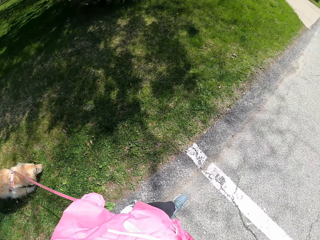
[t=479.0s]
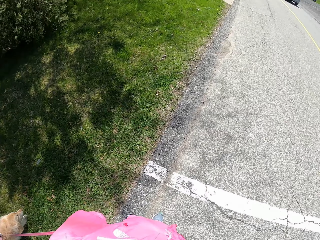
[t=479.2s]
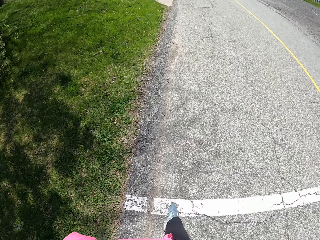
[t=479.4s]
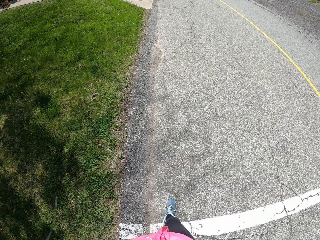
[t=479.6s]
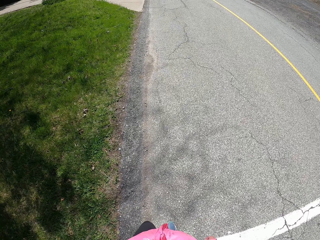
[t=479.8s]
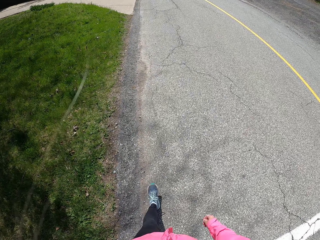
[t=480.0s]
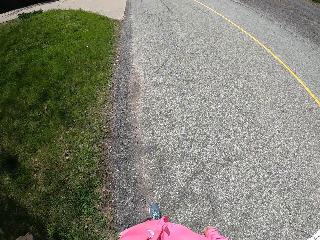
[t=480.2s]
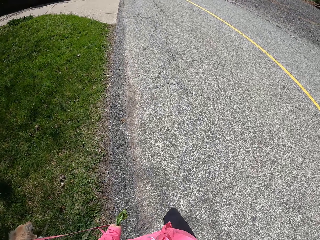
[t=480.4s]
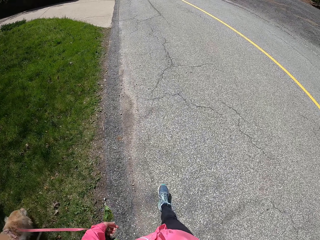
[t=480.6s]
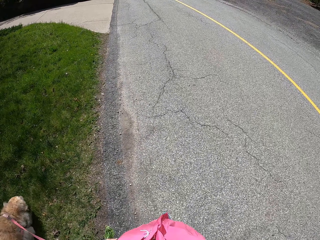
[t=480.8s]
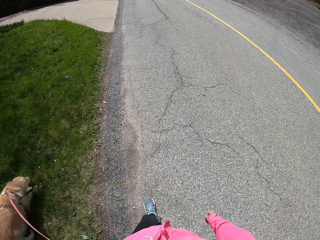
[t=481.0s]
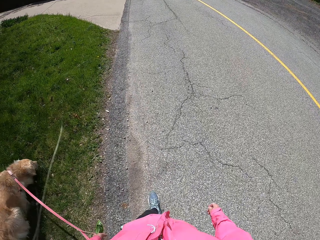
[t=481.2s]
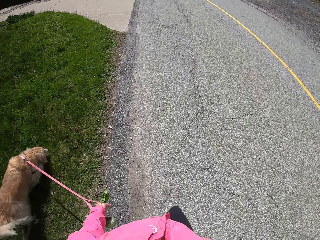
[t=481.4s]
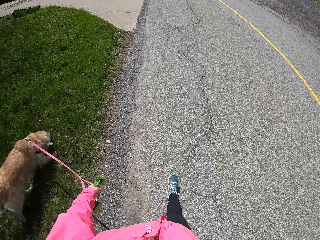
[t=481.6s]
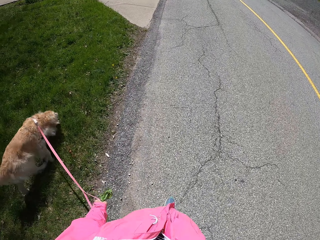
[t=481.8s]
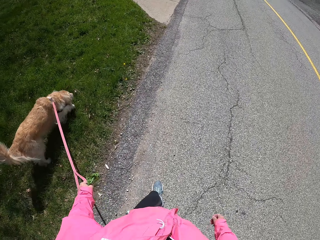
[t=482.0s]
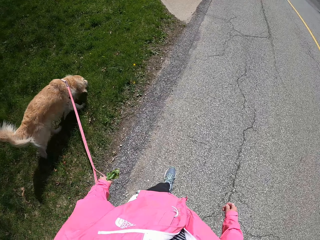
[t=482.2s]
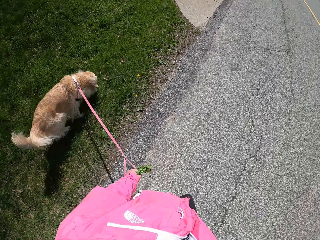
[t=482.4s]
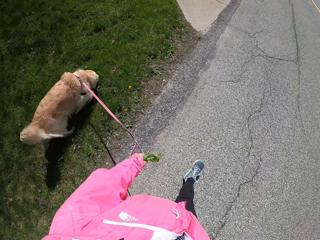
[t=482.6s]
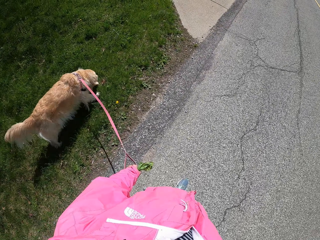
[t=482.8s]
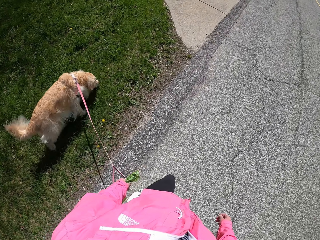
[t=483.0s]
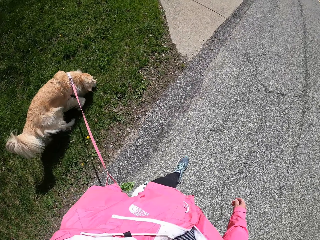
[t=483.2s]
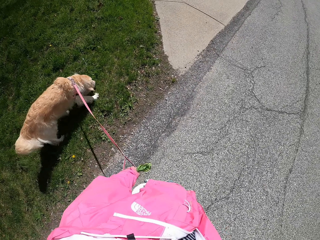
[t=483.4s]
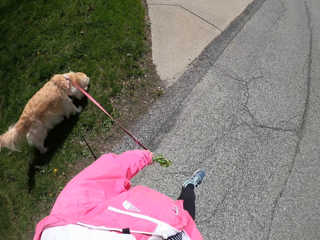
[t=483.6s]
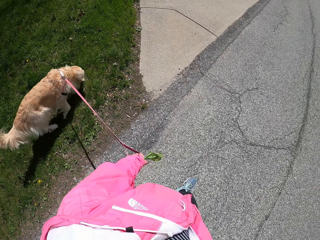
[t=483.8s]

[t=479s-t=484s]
The camera wearer pulls the dog on their way.

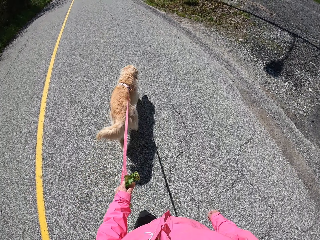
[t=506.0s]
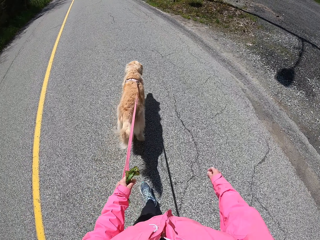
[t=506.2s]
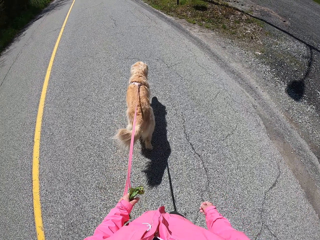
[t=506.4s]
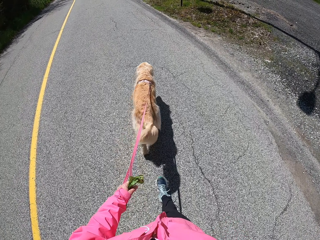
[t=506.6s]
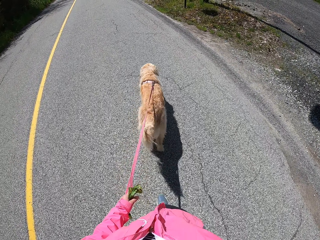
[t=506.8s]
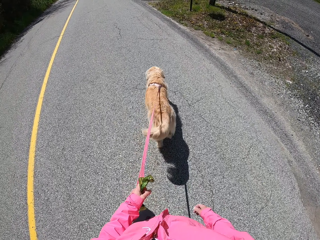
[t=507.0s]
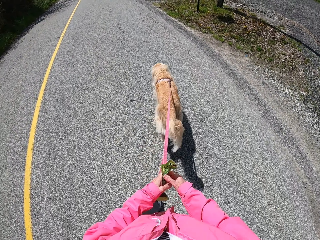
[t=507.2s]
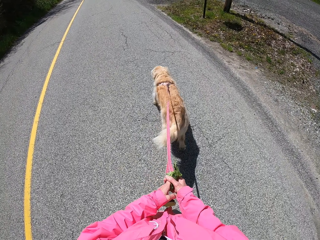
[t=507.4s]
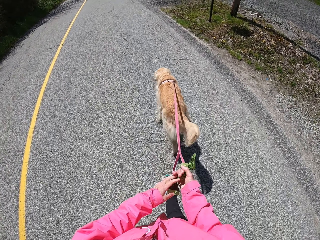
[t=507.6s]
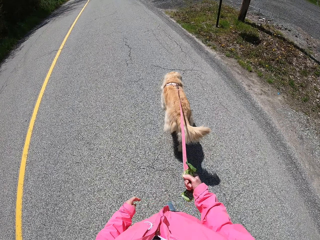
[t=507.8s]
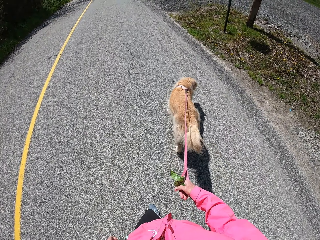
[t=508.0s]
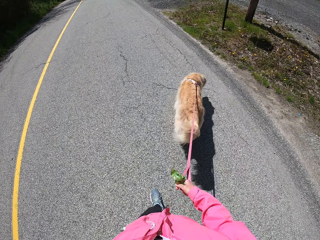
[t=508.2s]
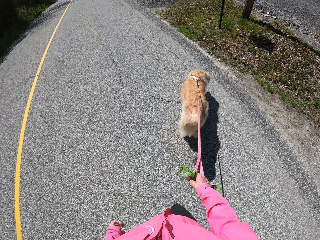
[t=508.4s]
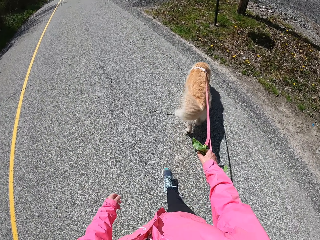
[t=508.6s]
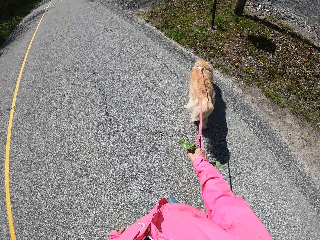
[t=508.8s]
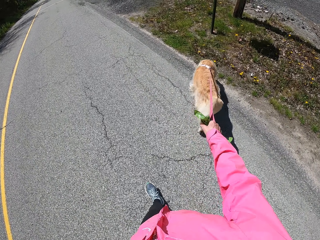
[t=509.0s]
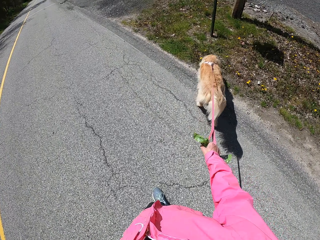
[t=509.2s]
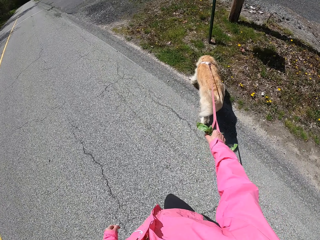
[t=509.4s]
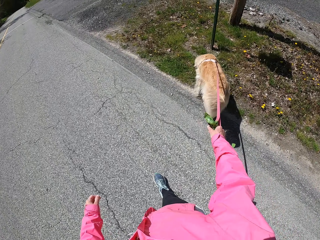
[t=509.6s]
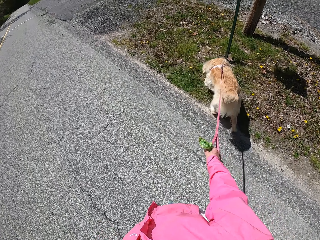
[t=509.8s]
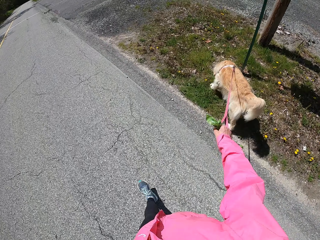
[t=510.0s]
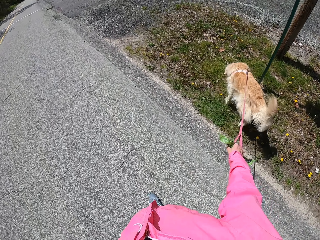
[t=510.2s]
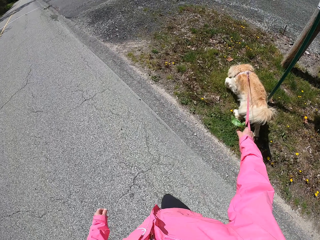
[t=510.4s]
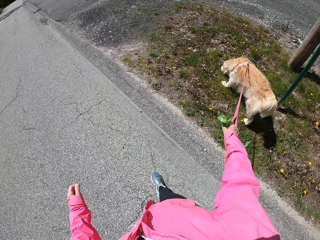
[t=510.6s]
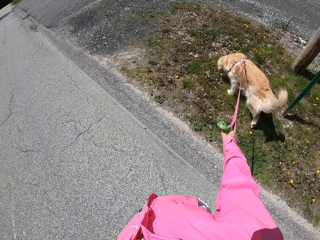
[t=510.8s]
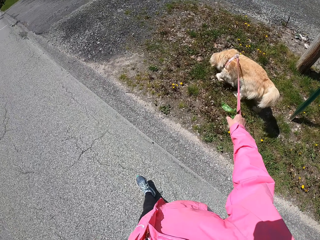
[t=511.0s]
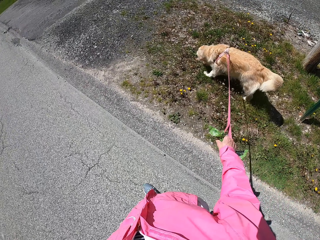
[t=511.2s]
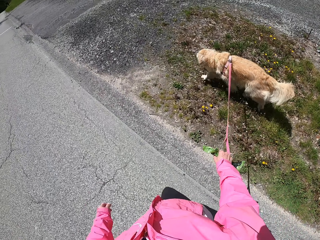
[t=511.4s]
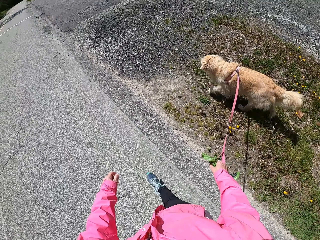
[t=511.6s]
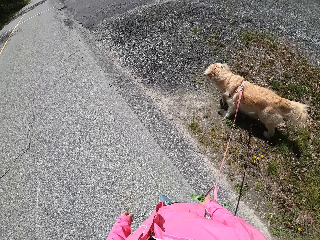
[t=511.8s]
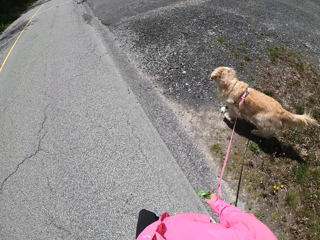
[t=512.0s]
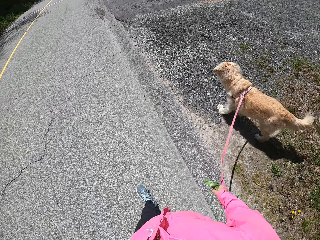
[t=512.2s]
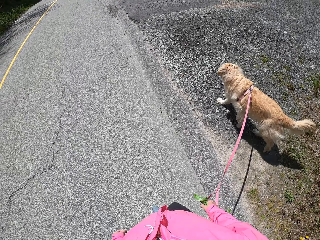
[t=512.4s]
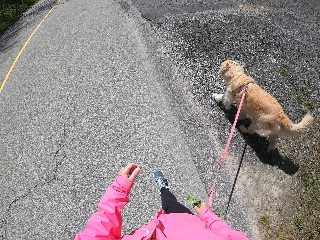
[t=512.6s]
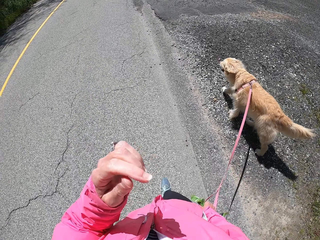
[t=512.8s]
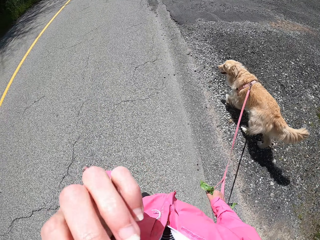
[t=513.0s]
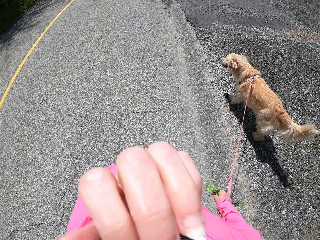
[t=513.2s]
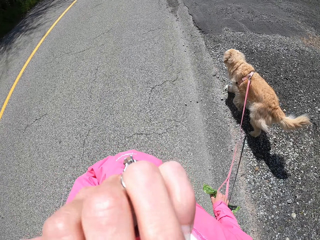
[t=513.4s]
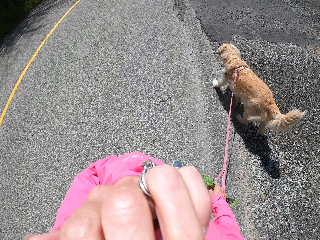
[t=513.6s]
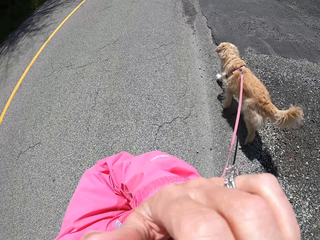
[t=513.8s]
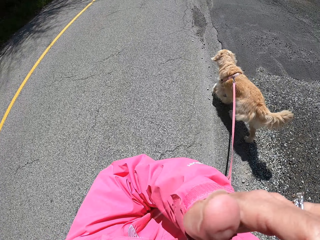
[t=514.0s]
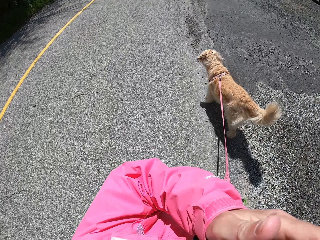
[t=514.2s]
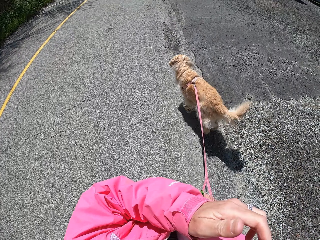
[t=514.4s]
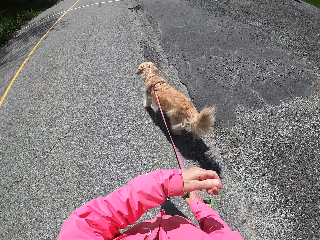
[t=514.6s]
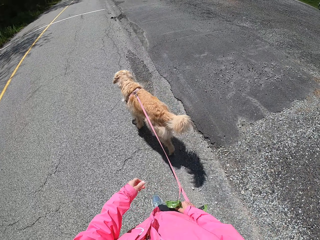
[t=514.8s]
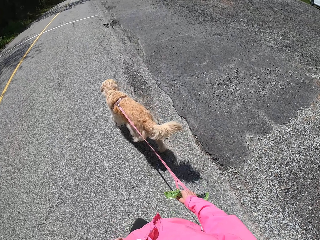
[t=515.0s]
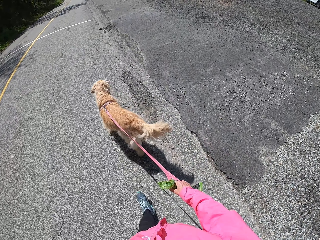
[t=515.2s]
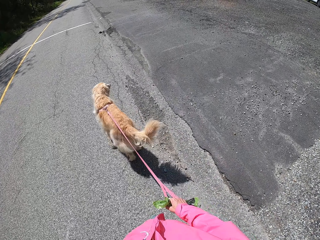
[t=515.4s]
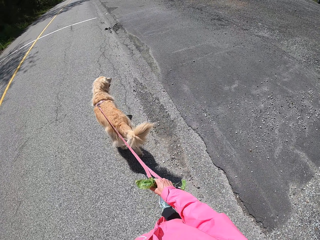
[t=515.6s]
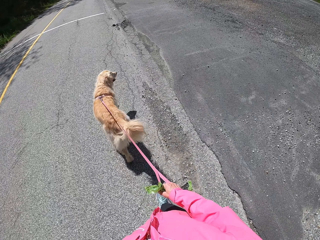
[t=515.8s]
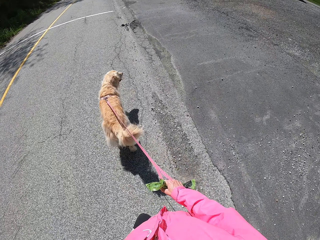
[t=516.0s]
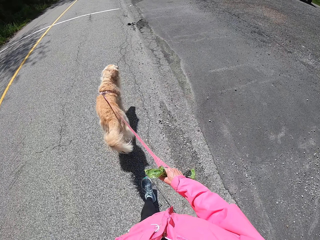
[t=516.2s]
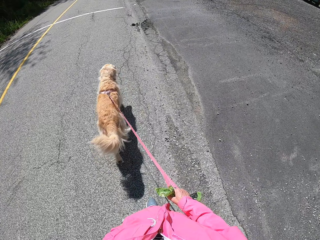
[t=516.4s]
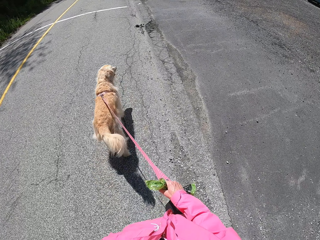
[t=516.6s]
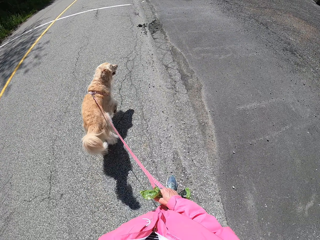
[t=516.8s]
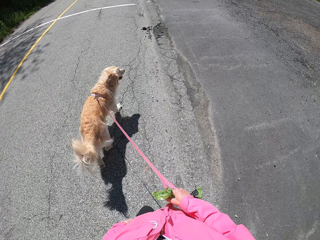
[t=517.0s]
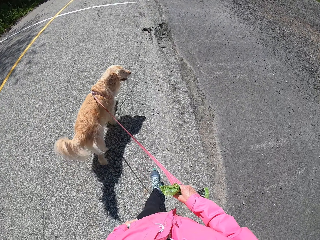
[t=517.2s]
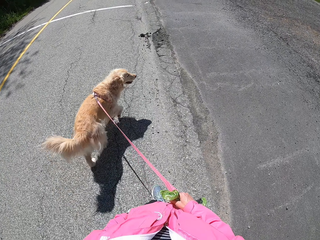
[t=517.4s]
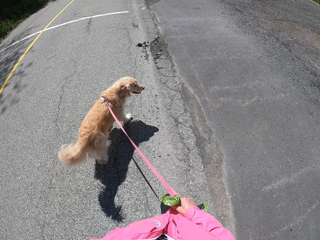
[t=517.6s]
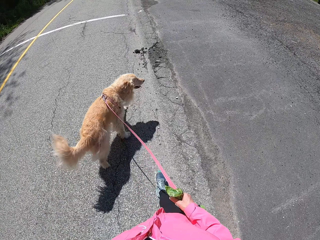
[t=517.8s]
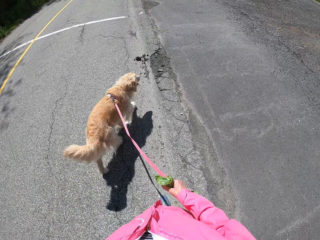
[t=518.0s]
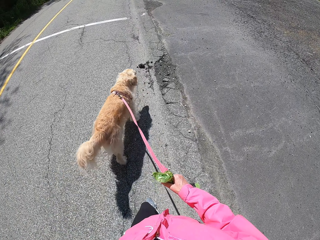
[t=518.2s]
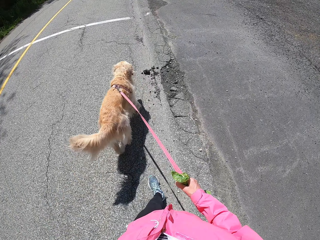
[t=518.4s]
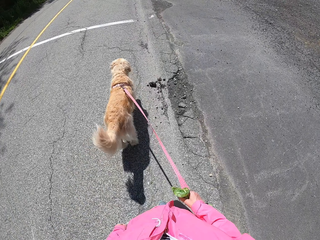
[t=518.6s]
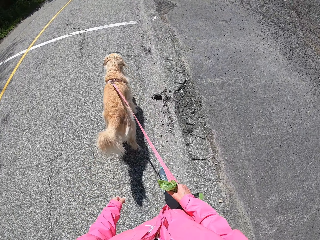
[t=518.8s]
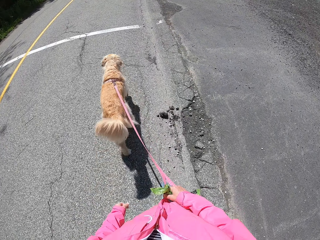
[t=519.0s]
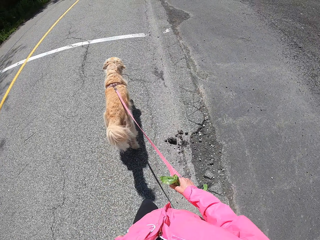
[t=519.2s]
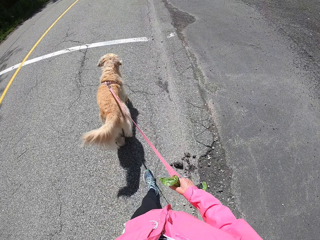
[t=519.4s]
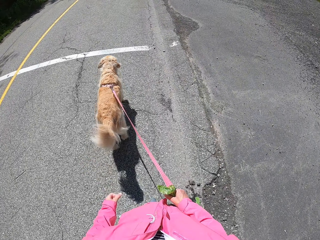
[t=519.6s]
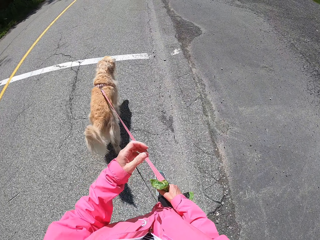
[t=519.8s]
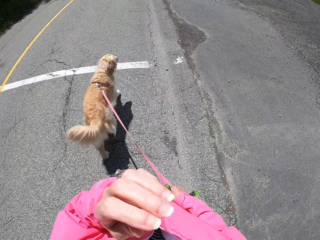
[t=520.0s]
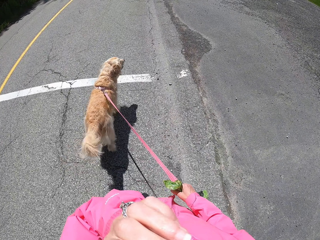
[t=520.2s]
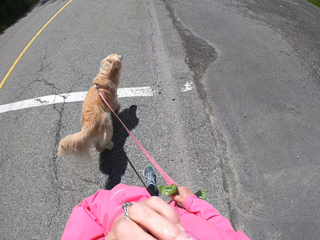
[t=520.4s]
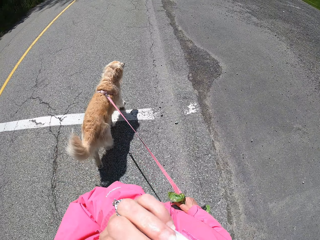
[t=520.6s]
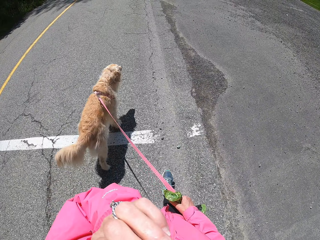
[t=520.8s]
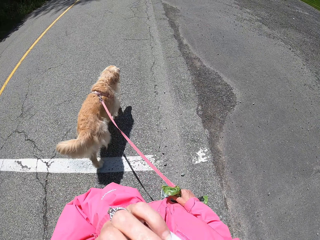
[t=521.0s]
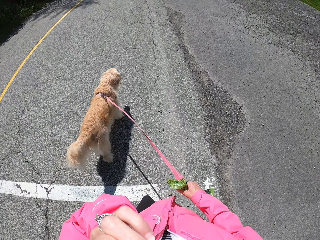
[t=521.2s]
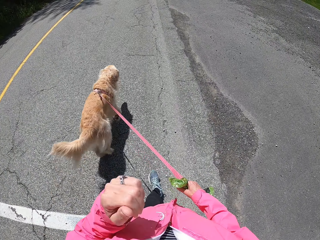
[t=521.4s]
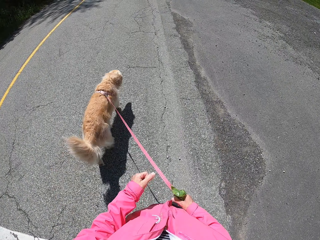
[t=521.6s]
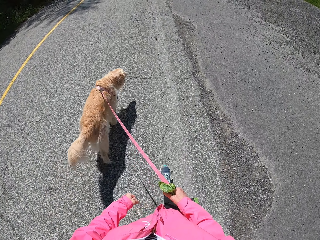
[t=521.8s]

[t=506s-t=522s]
The camera wearer shifts the dog thread to the right hand. They hold the dog leash by the right hand. They pull the dog by the leash. They lift a hand to the head on the way. They scratch the face by the left hand. They drop the hand back. They lift the hand to the head on the way. They scratch the face by the left hand.
